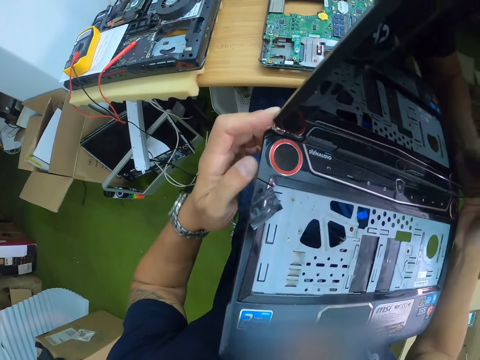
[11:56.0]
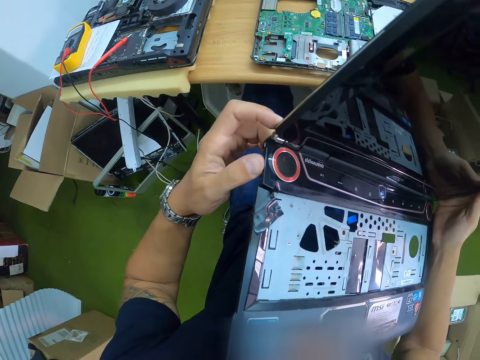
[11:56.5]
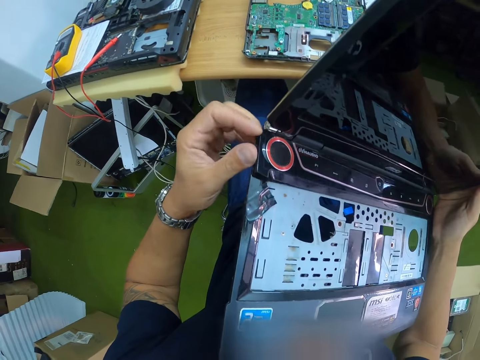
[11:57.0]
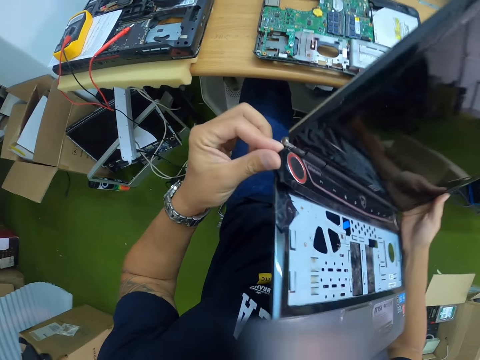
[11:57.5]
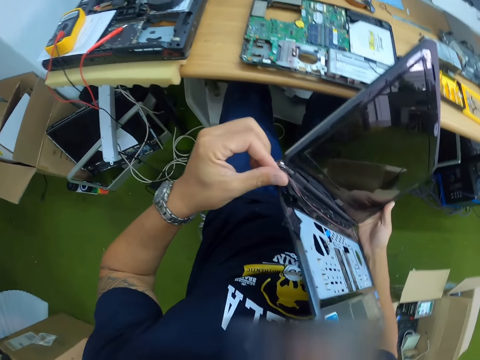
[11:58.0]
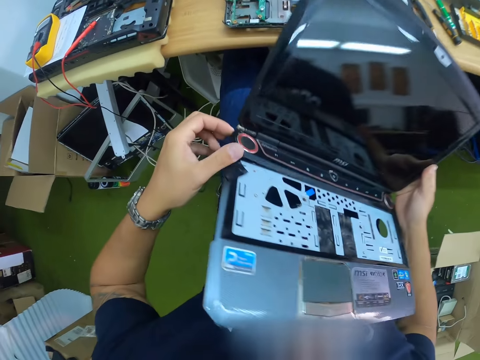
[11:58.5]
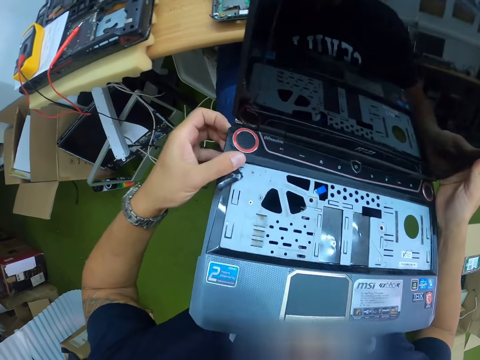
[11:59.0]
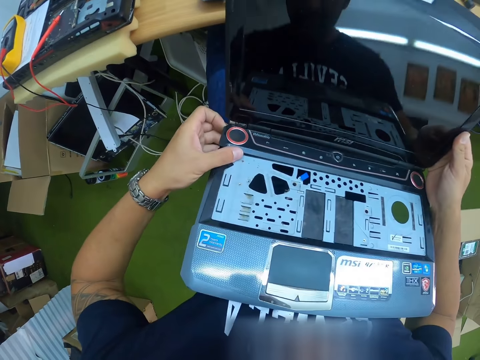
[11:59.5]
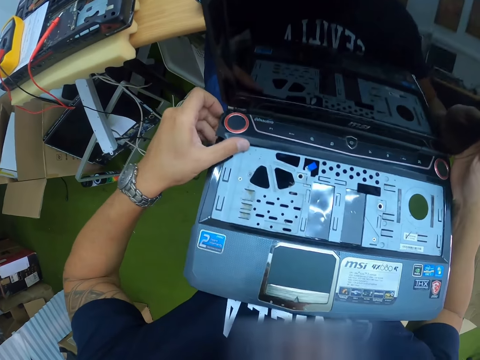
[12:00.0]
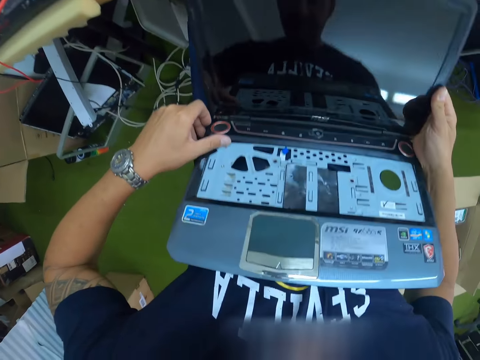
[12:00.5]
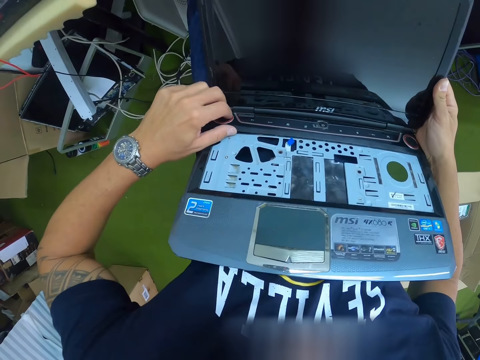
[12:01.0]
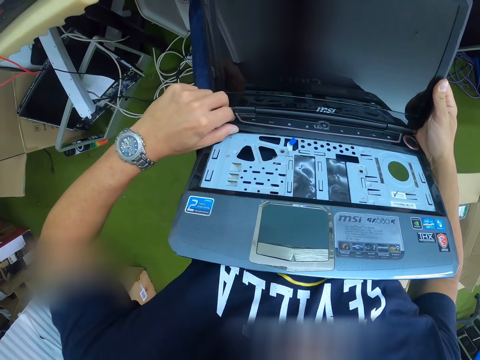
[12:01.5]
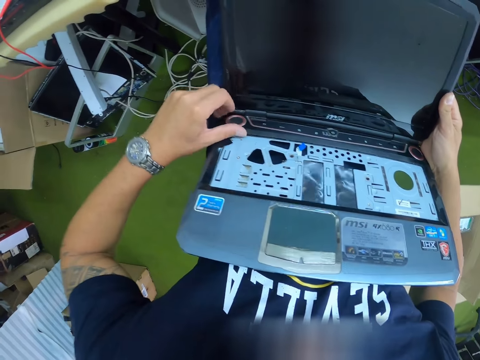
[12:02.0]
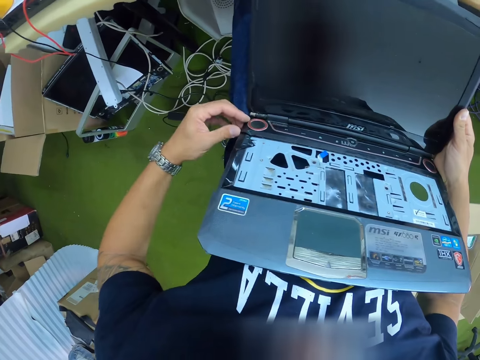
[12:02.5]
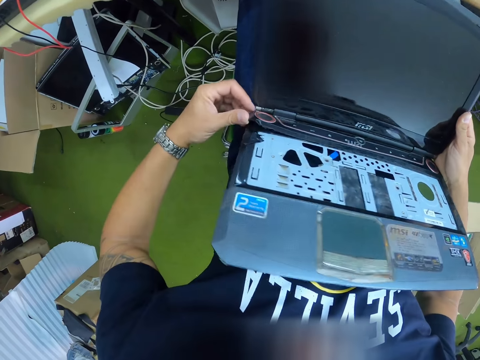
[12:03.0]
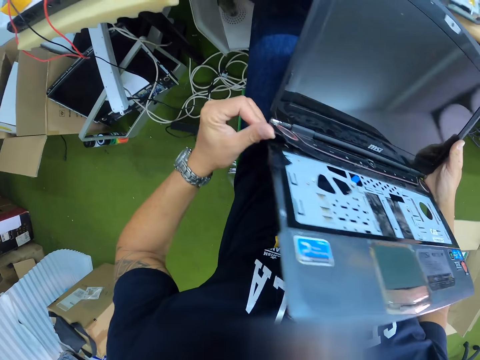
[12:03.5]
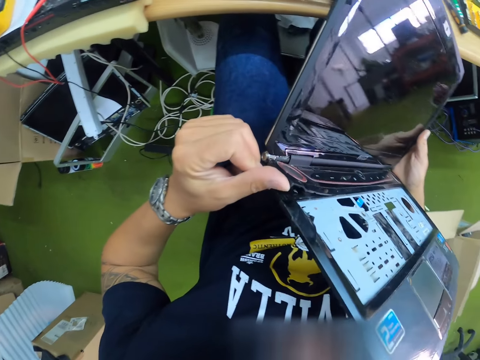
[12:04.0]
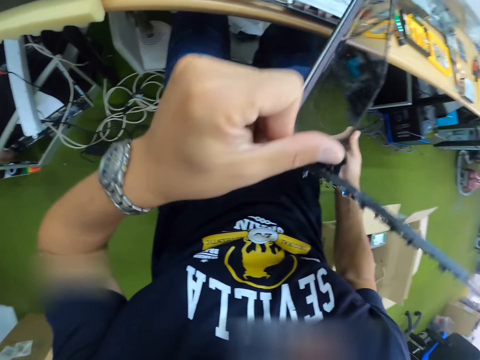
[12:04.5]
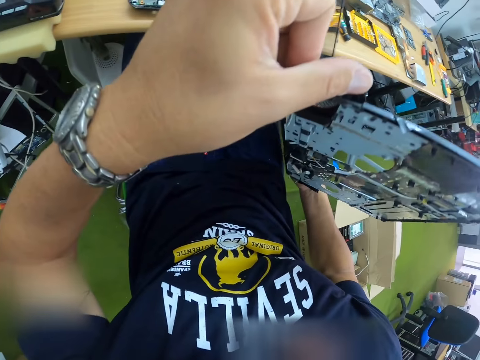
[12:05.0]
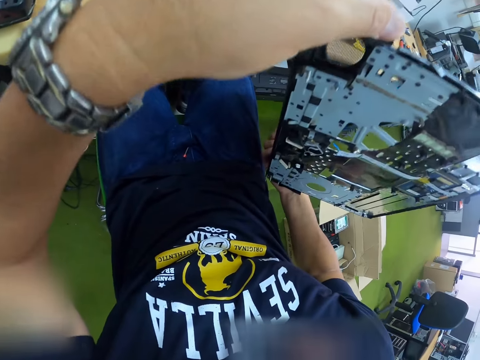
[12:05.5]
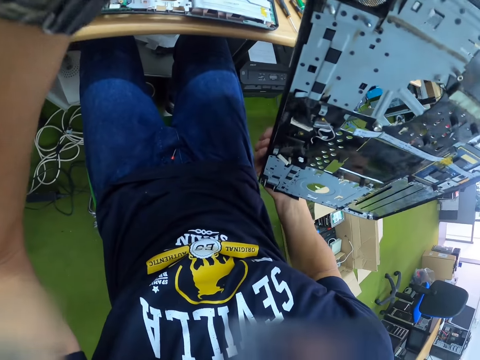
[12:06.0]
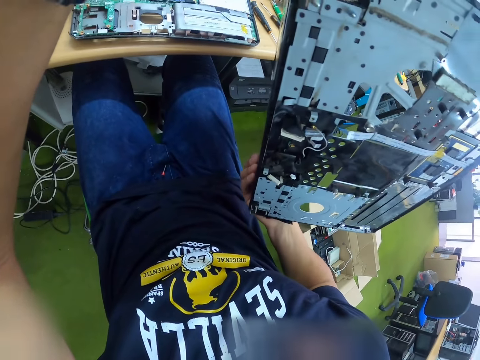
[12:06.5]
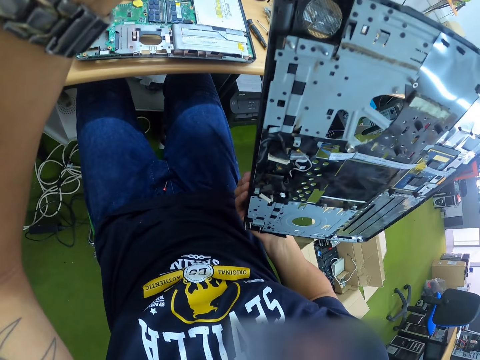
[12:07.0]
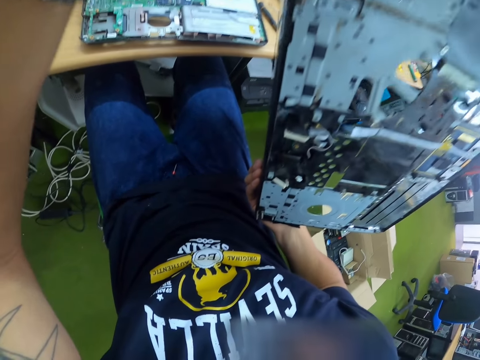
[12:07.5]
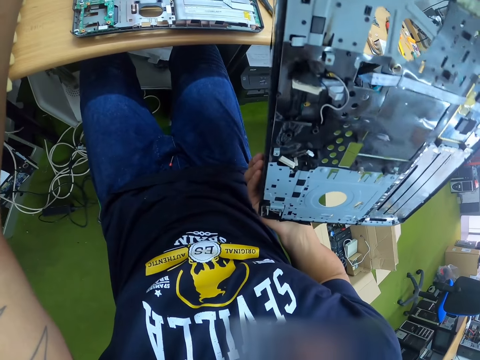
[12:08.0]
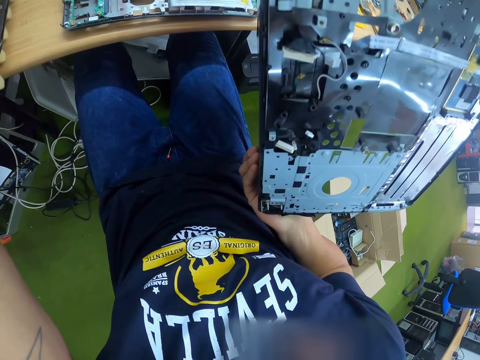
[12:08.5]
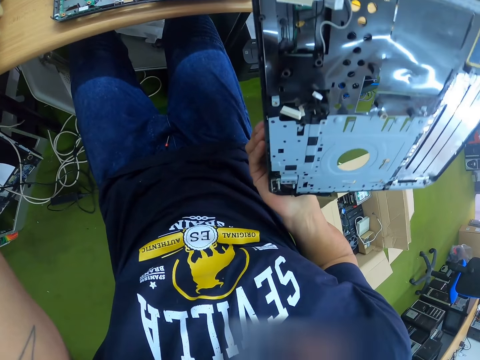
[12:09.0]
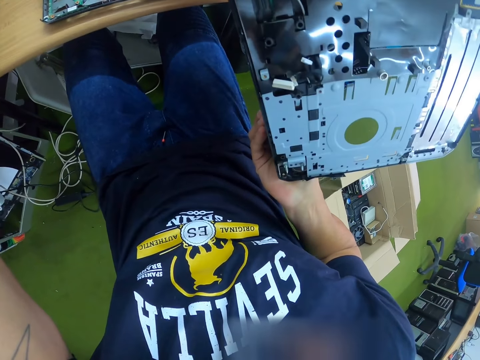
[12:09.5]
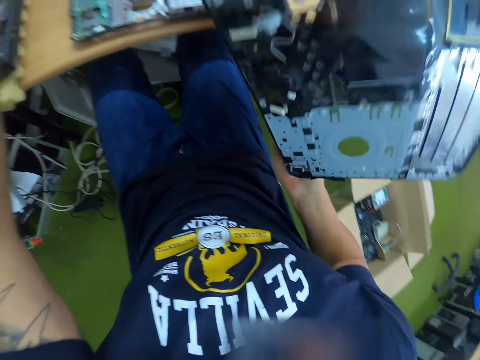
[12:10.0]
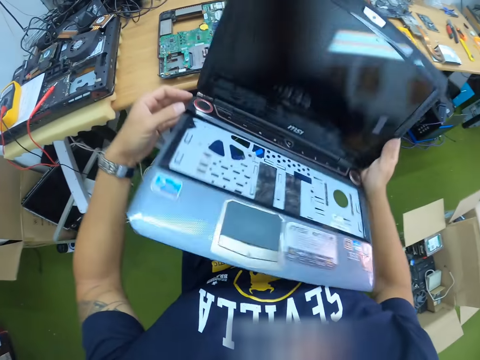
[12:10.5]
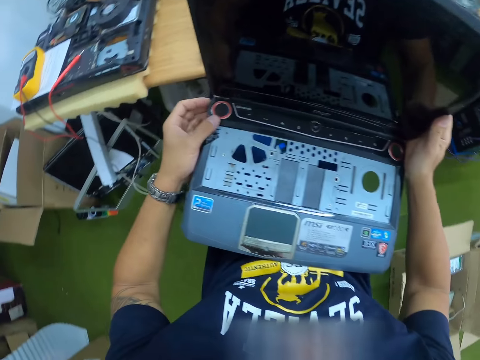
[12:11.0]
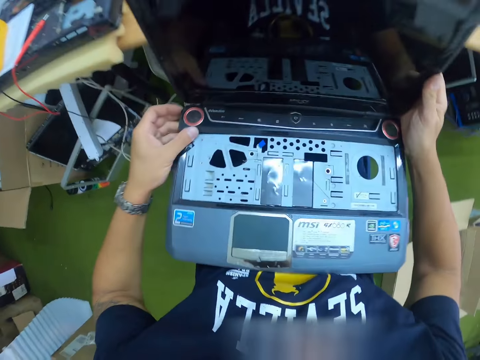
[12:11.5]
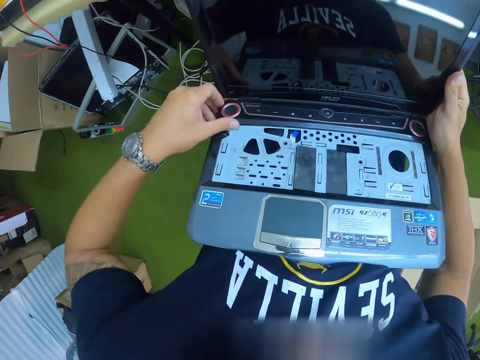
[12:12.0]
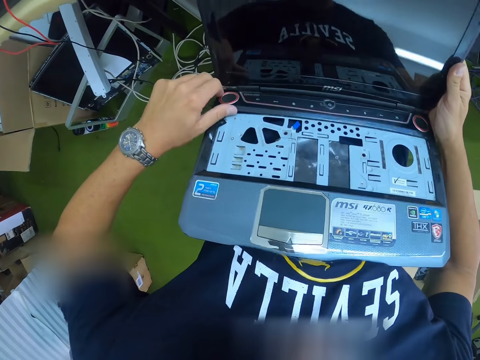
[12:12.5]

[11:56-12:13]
The camera wearer tilts the computer. They open the part of the start button. They adjust the computer part with the left hand. They tilt the computer. They look at the computer. They tilt the computer.

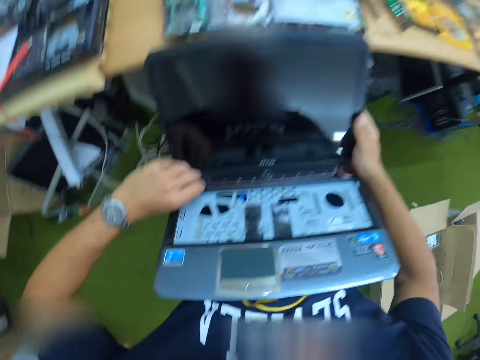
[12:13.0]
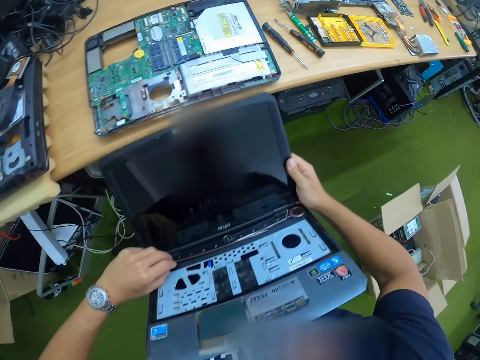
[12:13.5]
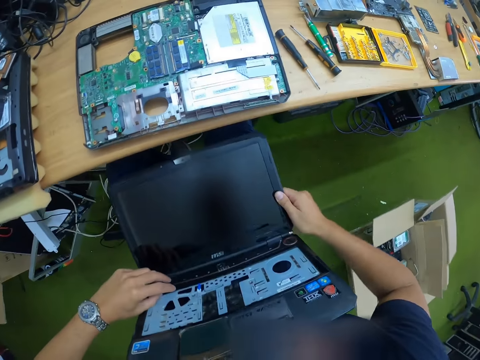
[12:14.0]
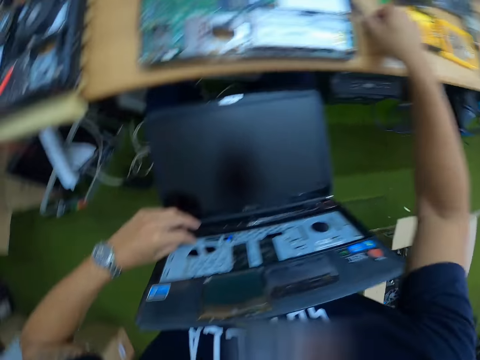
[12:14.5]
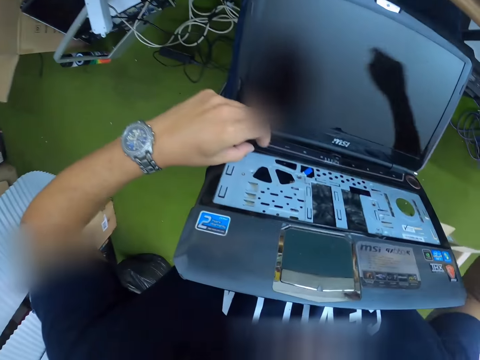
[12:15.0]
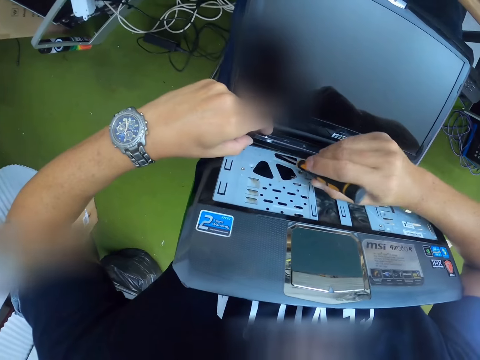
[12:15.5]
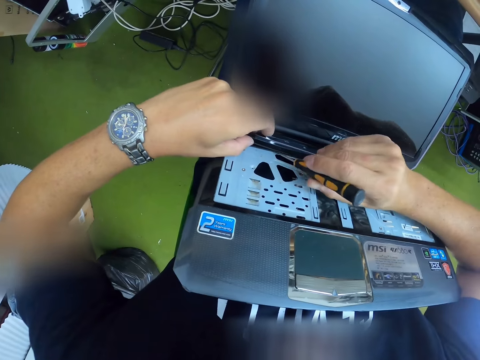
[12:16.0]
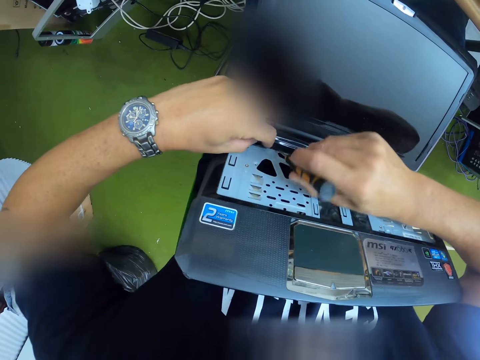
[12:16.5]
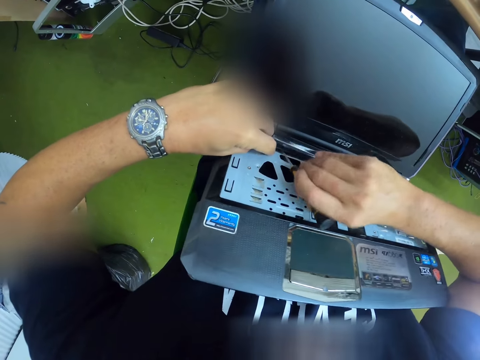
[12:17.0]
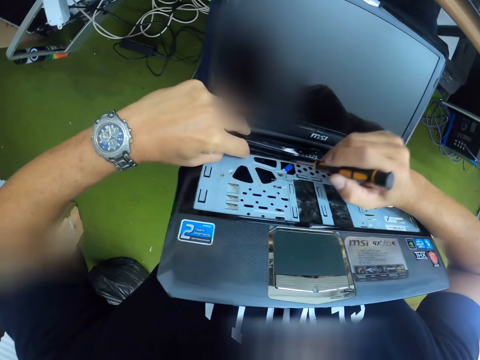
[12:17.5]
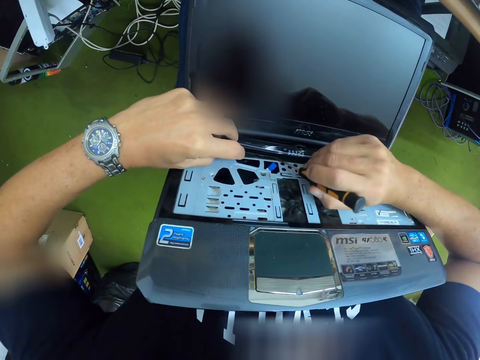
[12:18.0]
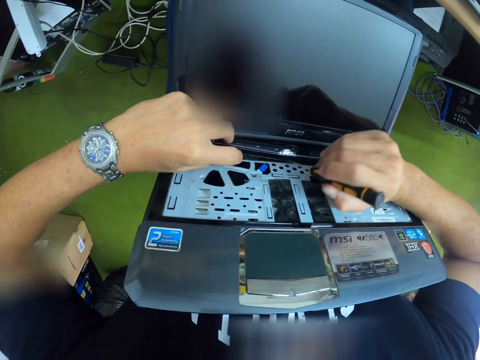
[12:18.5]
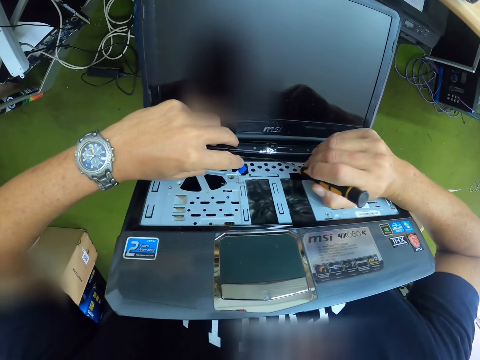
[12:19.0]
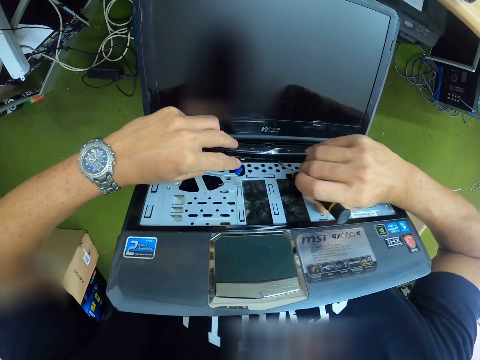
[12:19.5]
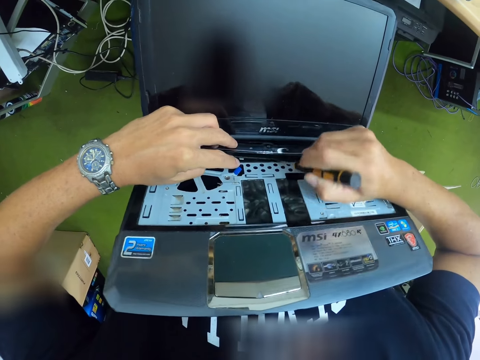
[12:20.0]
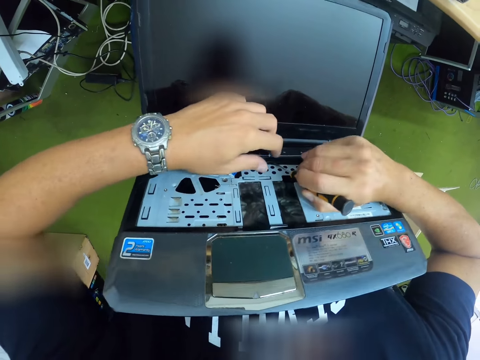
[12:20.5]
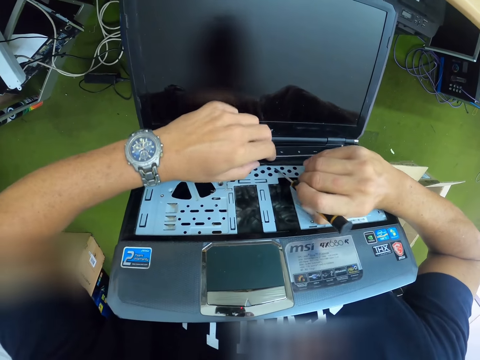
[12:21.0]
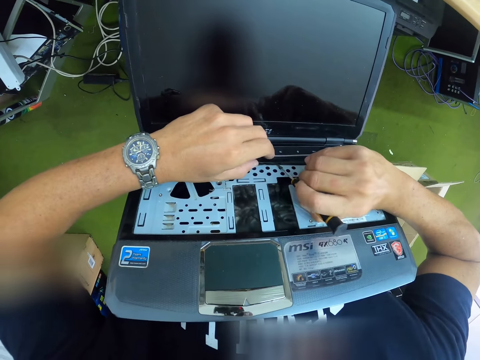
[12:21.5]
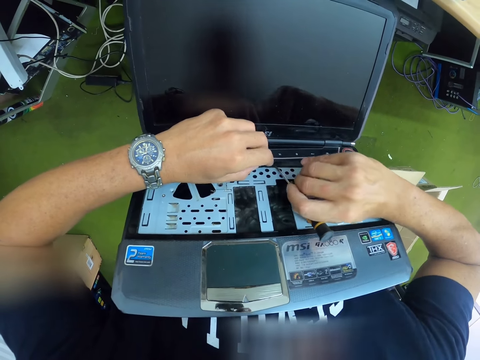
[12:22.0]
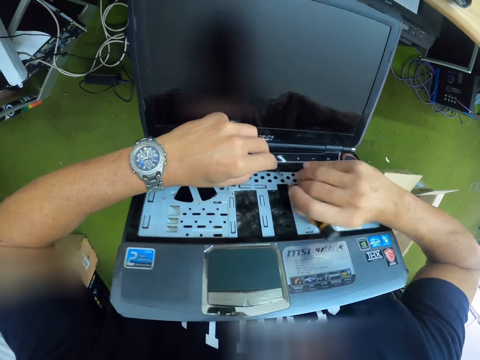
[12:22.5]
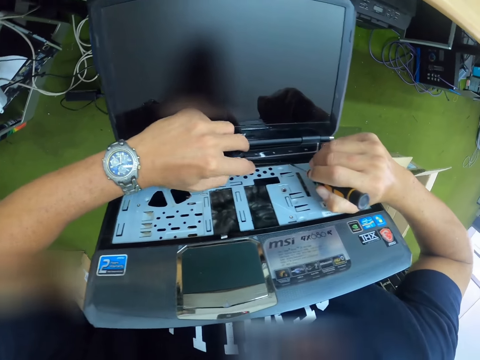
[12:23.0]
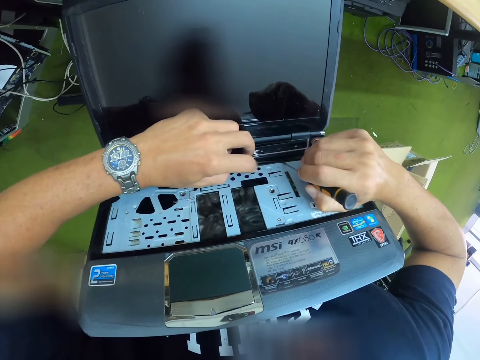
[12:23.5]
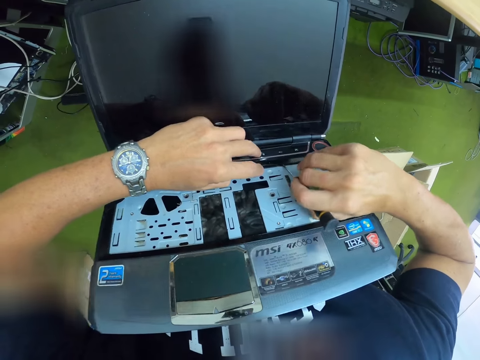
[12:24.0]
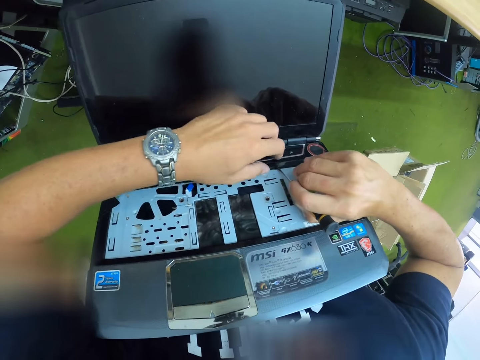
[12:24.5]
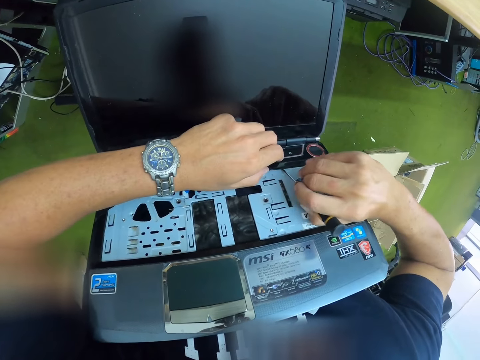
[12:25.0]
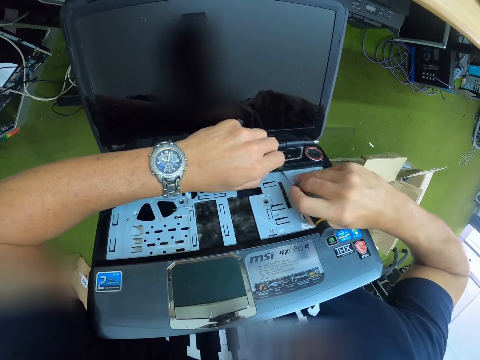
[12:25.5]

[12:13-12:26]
The camera wearer adjusts a computer part with his left hand. He picks up a screwdriver from the table. He carries the screwdriver with his right hand. He looks around. He uses the screwdriver on the laptop. He adjusts the computer part with the screwdriver.
